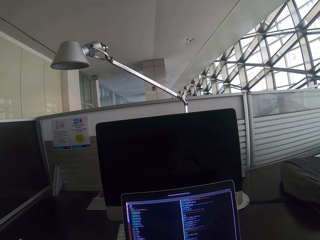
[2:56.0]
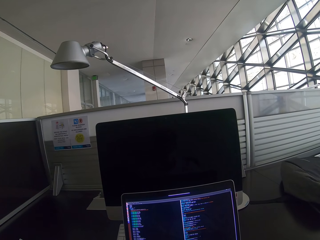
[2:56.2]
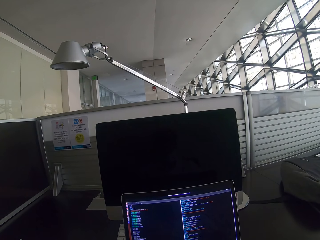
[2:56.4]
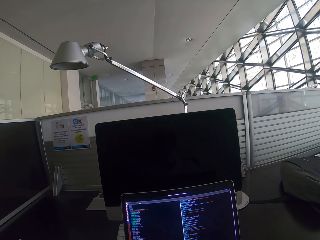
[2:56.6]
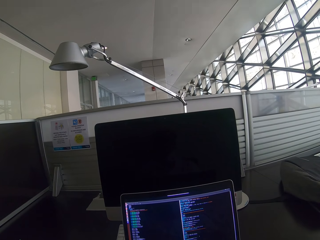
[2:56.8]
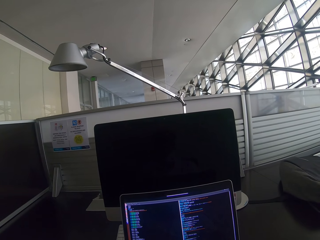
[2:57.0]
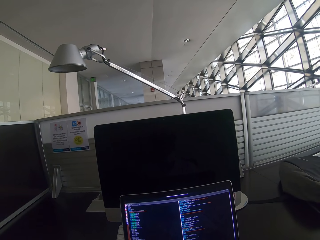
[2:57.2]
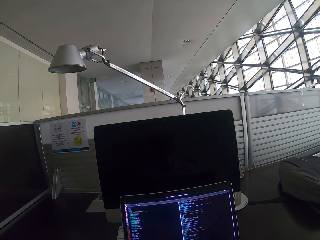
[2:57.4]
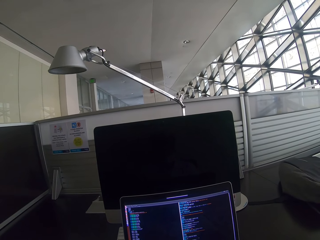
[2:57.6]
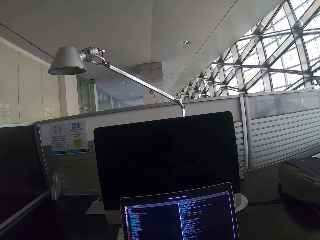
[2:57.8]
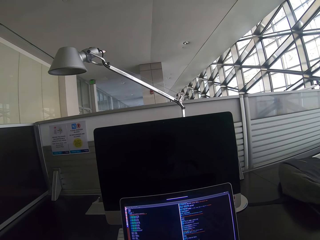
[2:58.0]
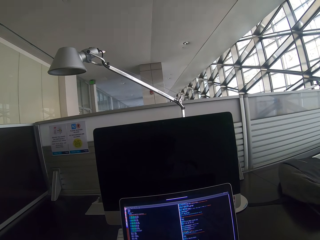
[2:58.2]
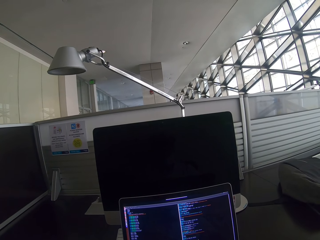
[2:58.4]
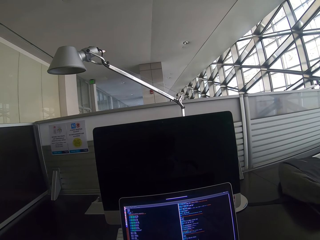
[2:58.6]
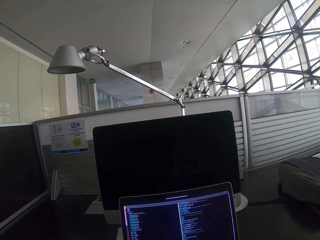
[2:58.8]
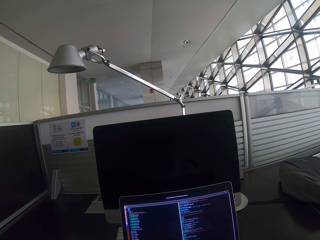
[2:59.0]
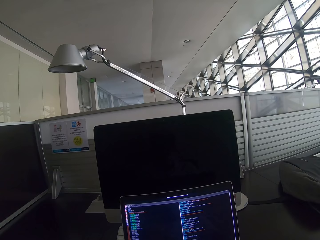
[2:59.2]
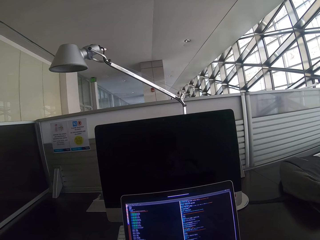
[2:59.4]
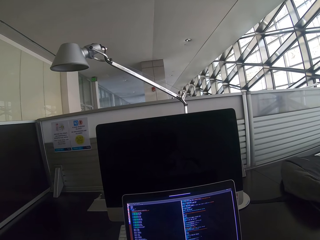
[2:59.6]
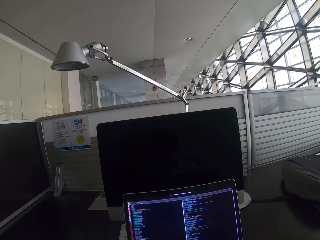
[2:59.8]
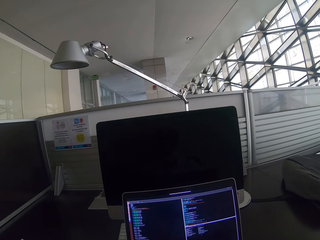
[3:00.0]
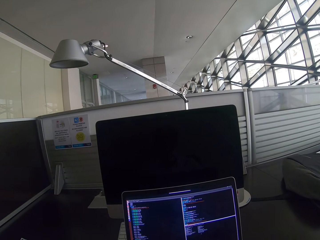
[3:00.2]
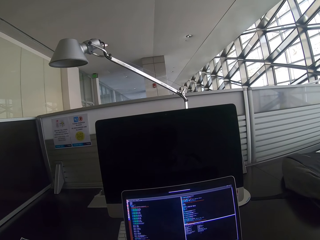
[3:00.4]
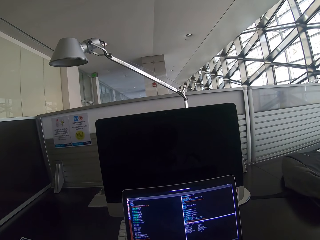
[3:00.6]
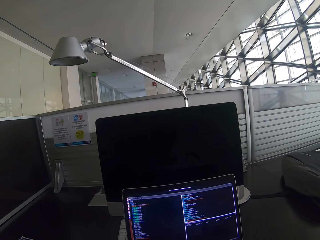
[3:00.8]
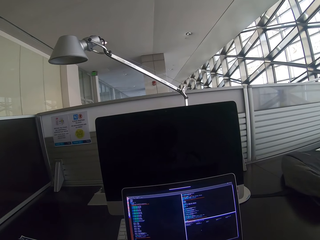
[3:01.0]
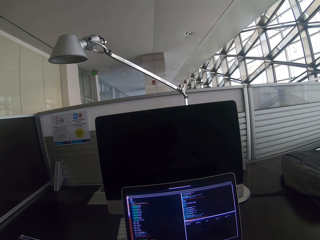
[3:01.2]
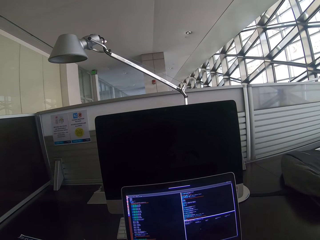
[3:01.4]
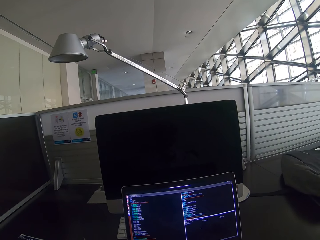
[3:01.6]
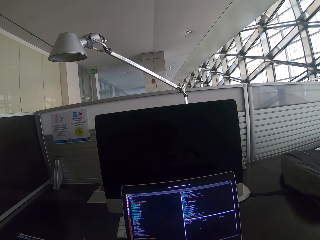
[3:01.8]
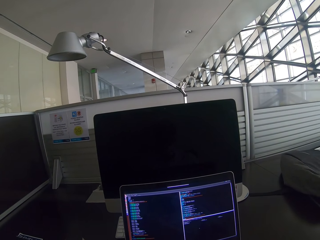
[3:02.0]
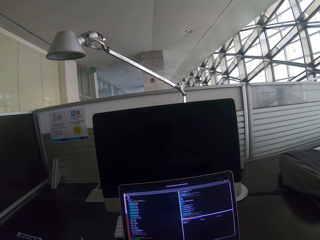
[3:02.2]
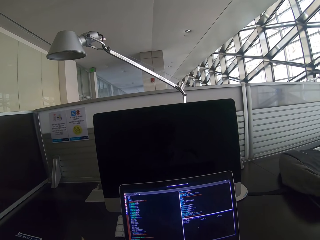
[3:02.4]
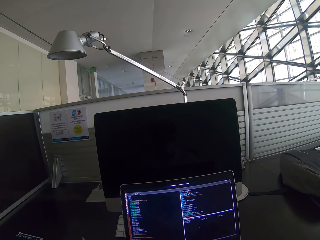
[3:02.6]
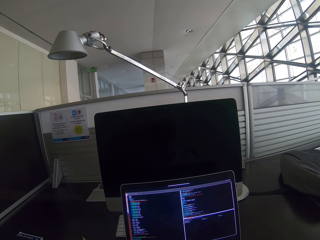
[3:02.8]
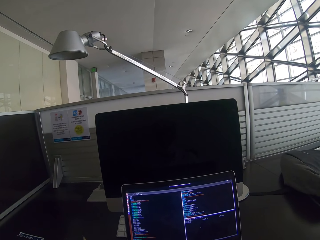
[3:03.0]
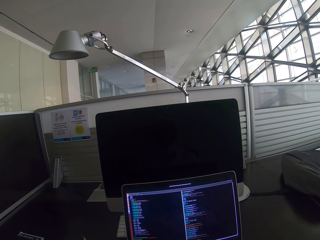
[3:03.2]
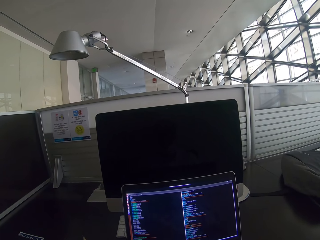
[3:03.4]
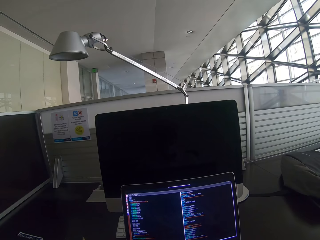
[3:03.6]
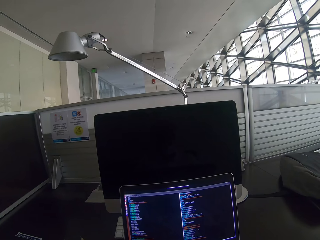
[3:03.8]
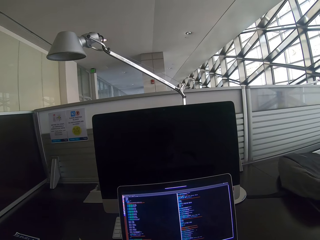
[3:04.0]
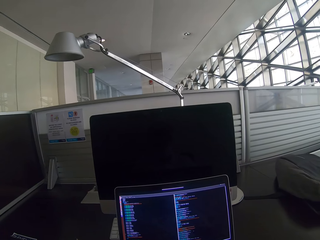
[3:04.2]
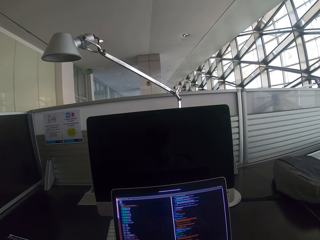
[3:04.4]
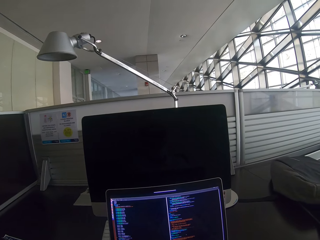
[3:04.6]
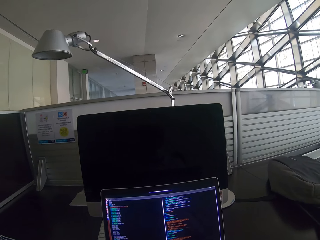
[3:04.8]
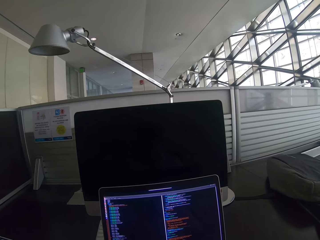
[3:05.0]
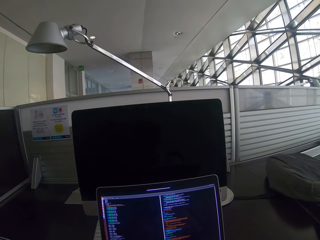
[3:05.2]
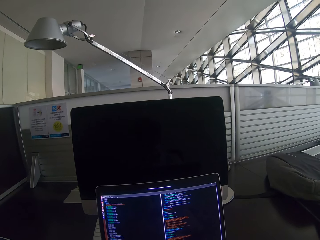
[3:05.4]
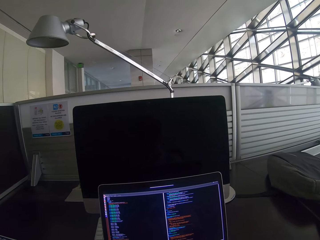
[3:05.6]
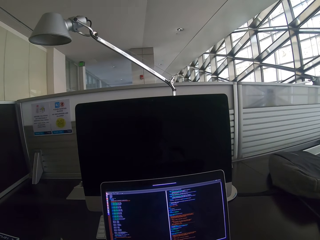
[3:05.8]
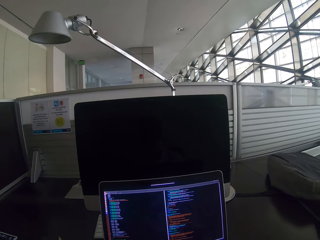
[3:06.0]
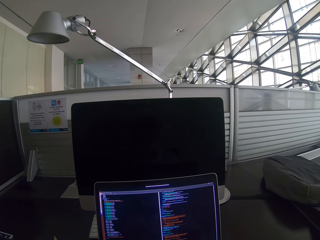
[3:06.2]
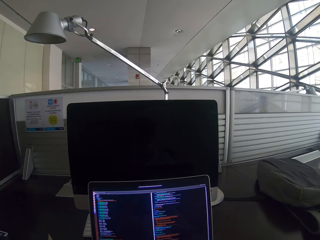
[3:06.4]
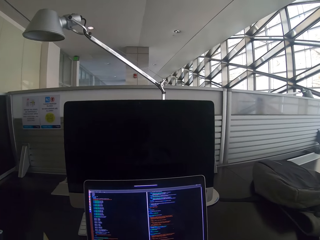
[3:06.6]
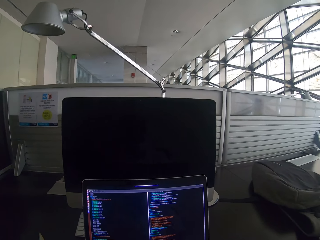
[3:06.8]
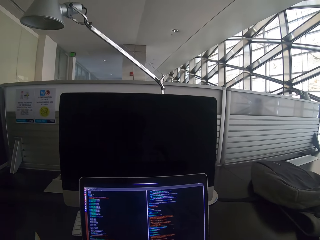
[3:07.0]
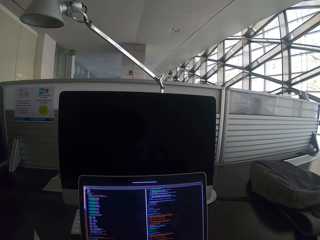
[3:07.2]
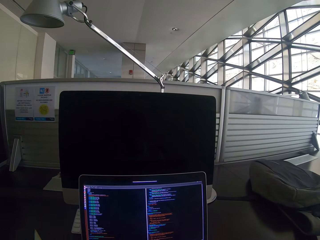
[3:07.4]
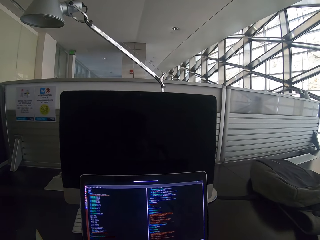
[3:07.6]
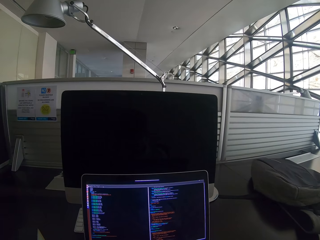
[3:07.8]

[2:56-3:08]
The camera wearer uses the laptop. They scroll the mouse.

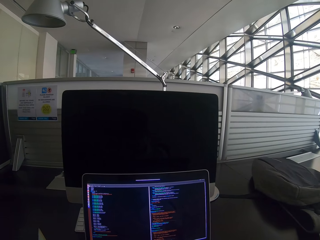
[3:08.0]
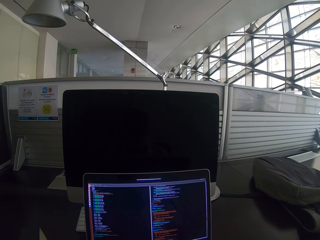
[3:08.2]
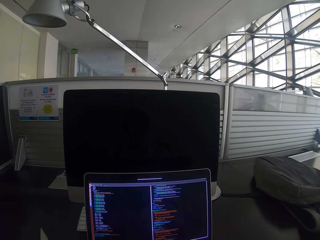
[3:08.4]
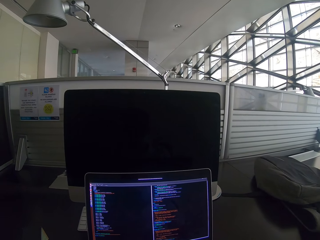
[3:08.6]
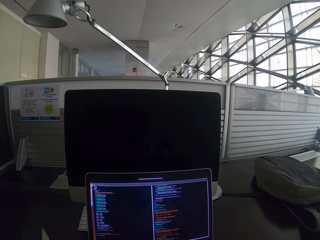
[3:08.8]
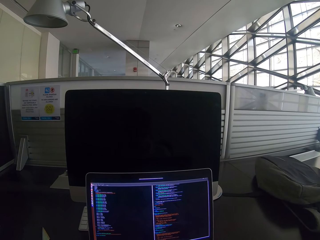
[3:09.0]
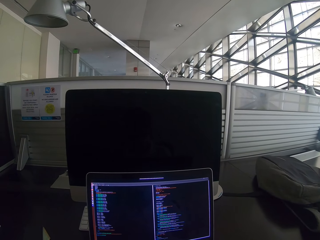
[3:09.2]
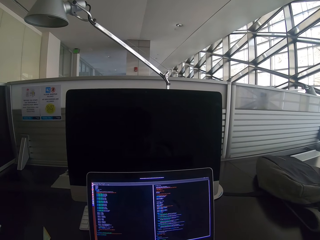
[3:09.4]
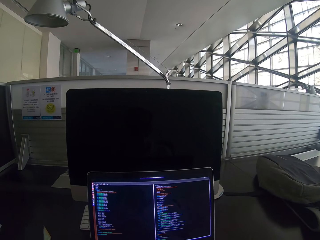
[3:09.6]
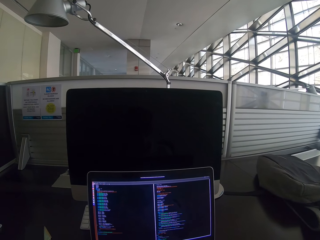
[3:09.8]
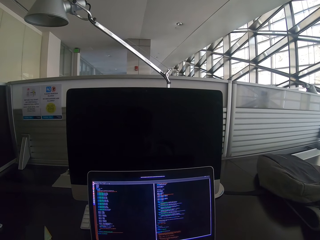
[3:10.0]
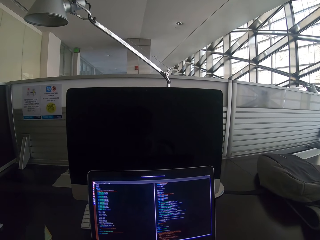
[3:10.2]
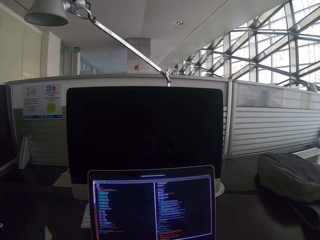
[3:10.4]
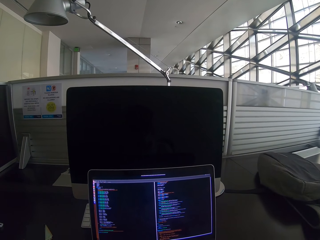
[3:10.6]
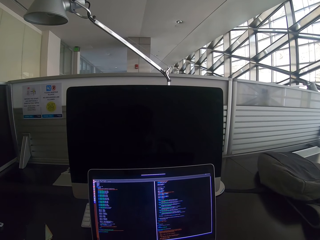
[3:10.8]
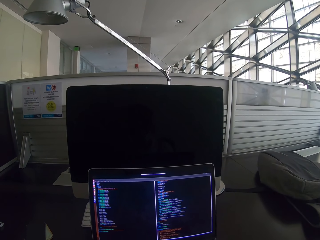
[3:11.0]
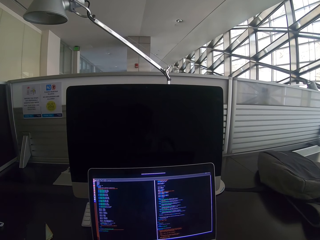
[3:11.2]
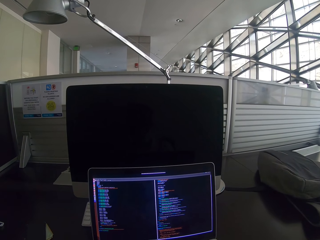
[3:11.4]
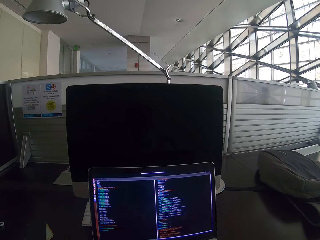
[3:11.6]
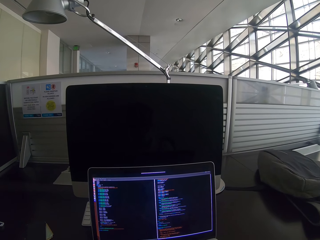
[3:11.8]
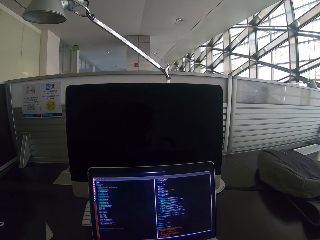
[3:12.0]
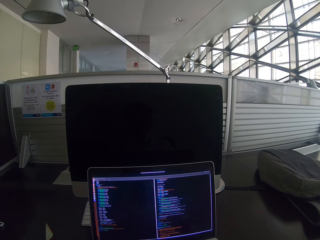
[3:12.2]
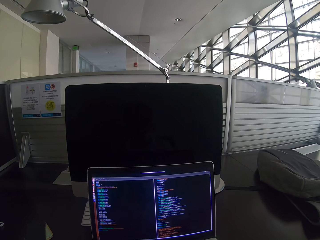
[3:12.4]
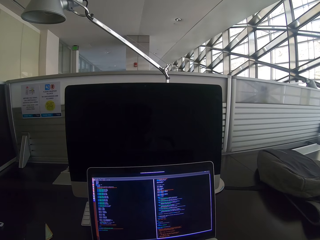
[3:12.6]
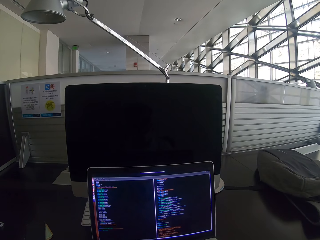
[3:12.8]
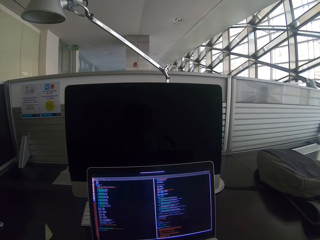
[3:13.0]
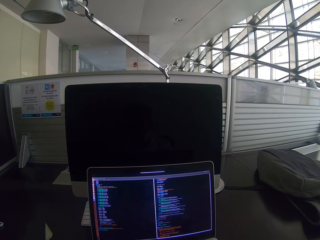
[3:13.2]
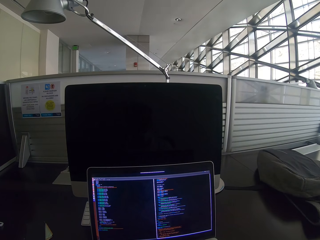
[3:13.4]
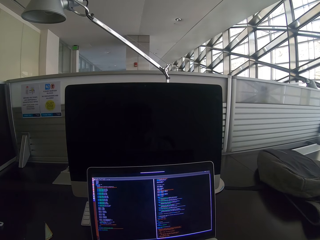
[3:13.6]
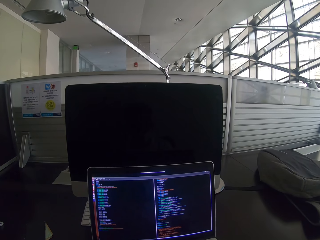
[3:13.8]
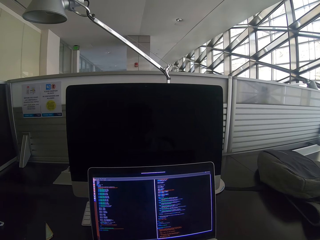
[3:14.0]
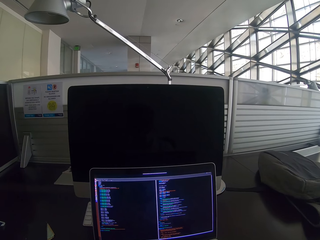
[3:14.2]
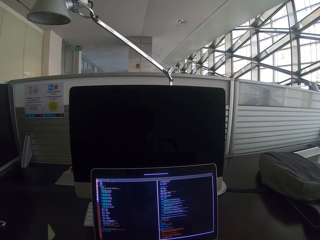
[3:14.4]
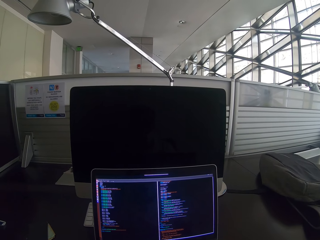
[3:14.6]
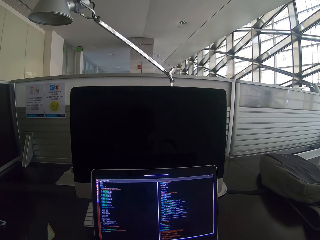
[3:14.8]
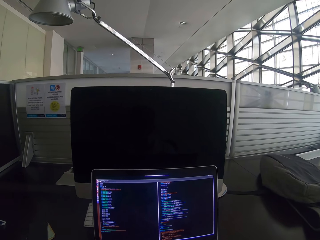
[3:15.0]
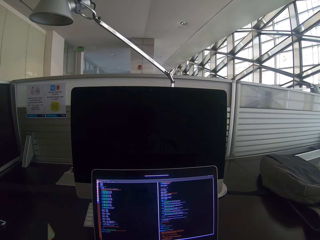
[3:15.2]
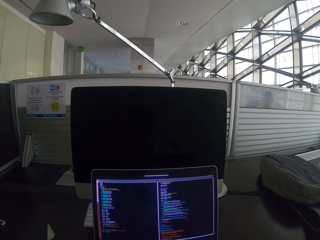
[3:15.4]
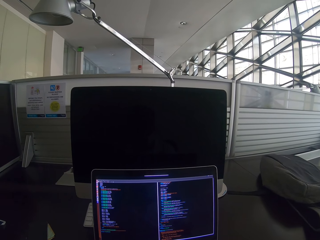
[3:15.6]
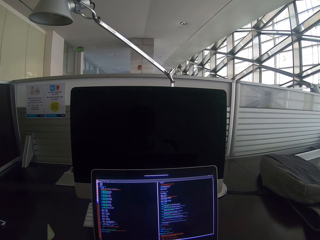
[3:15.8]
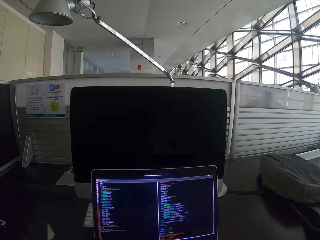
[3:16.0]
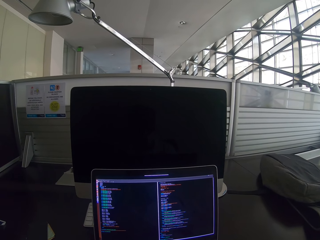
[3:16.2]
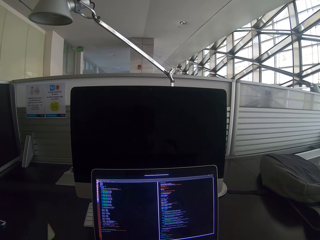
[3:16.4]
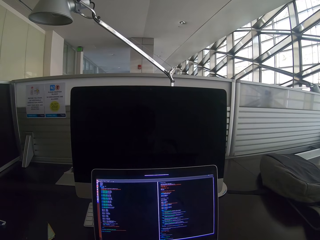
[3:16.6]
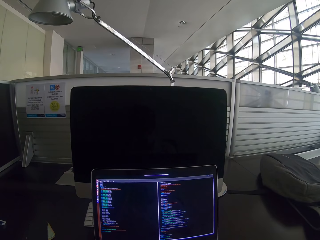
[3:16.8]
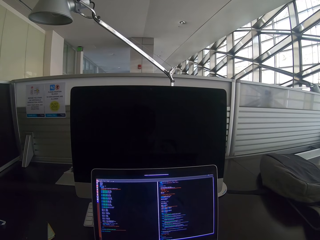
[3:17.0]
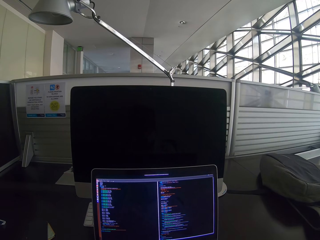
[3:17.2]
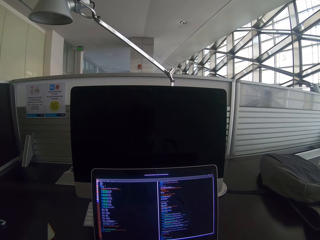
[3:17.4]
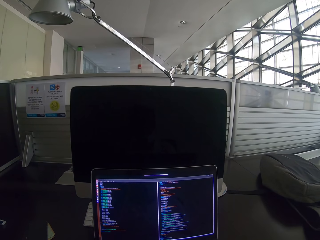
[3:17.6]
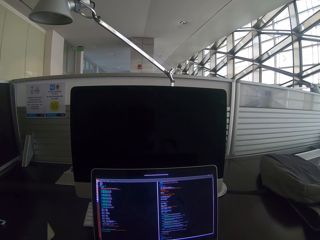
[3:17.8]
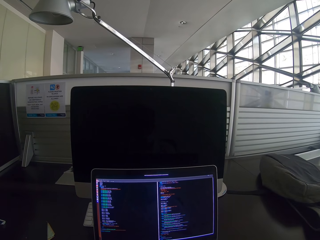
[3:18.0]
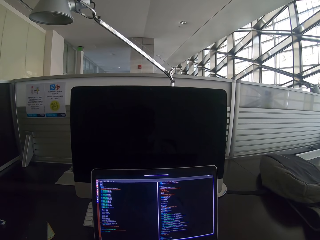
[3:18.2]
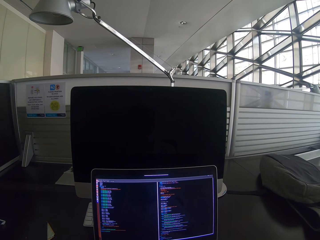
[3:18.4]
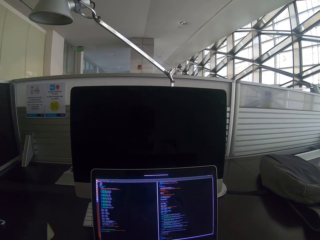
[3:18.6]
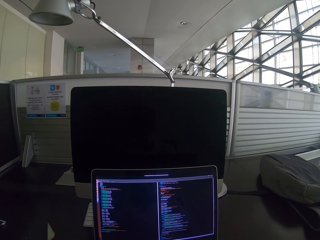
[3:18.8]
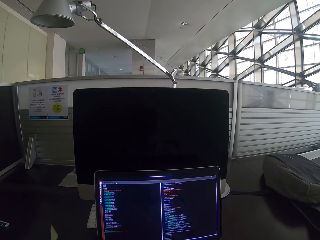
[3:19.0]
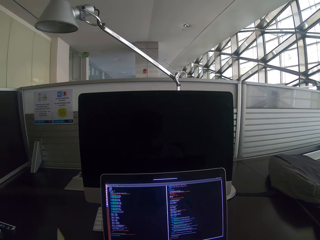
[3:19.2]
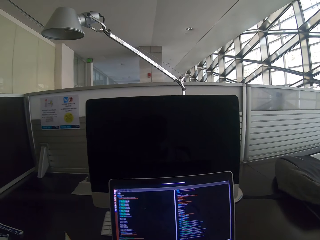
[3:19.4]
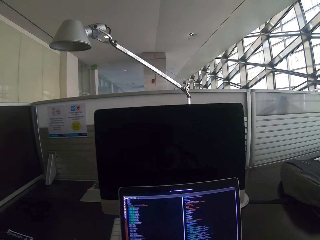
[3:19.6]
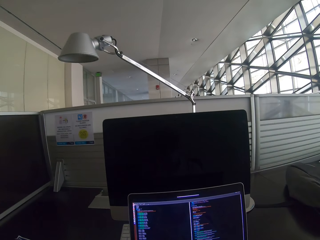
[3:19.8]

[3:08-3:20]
The camera wearer stares at the laptop. They scroll the mouse.
